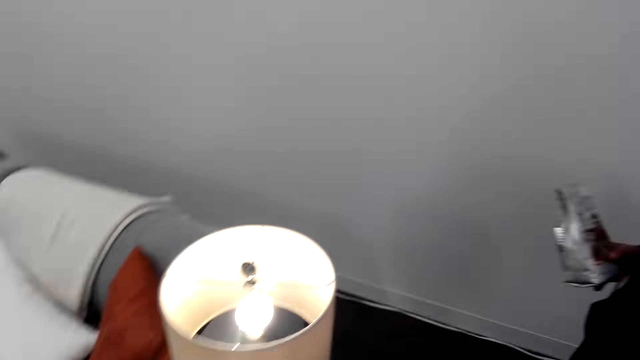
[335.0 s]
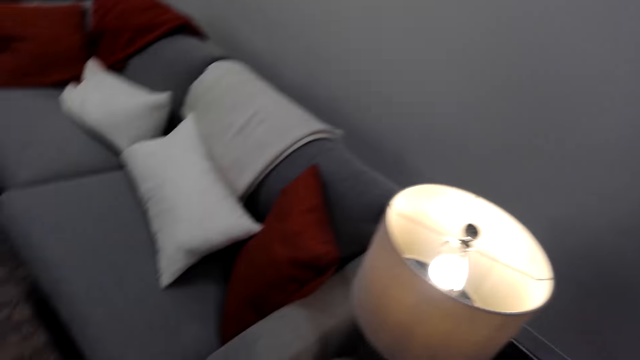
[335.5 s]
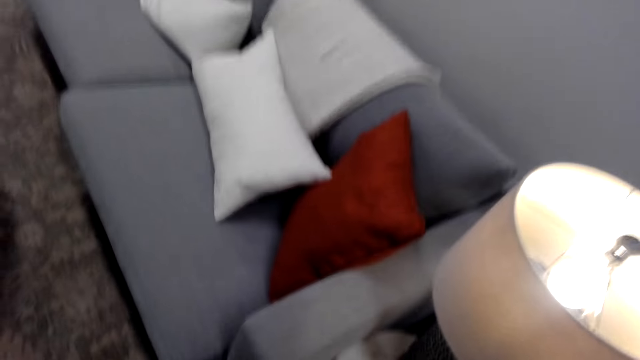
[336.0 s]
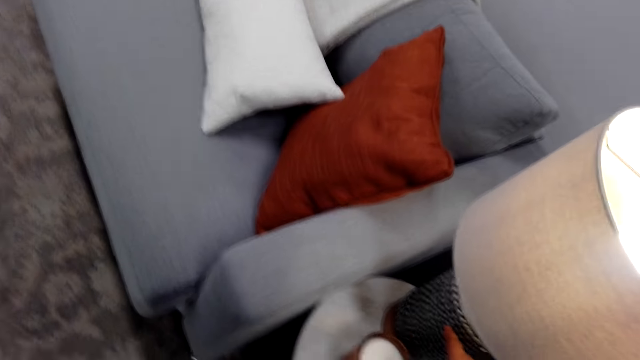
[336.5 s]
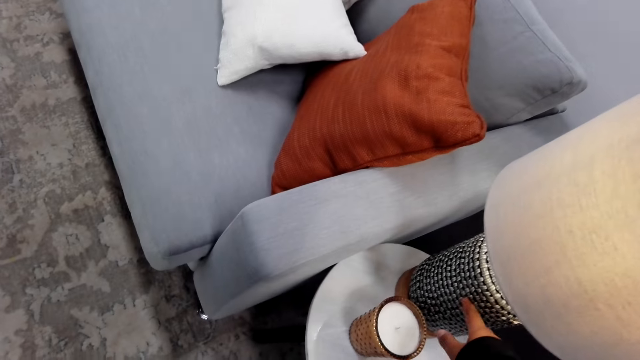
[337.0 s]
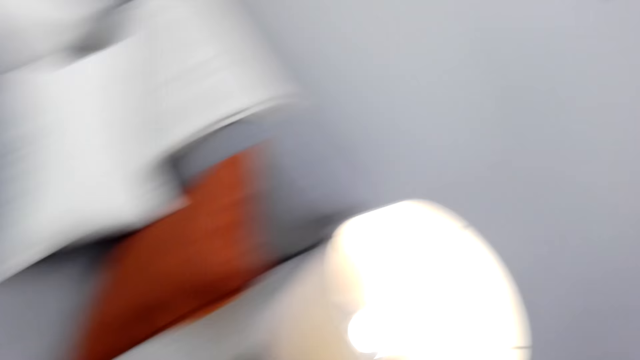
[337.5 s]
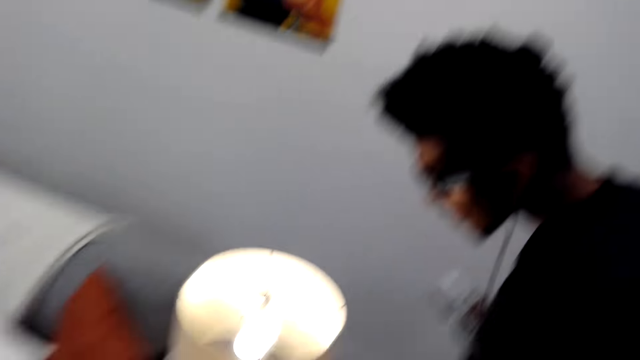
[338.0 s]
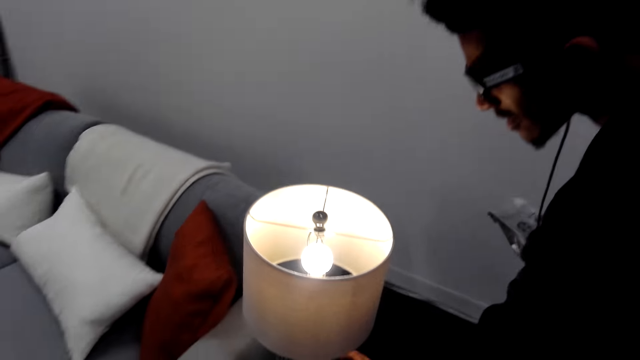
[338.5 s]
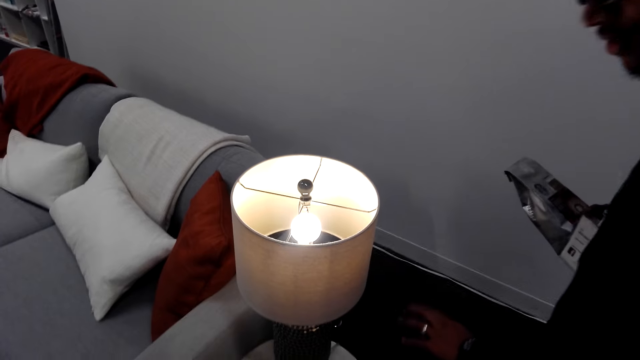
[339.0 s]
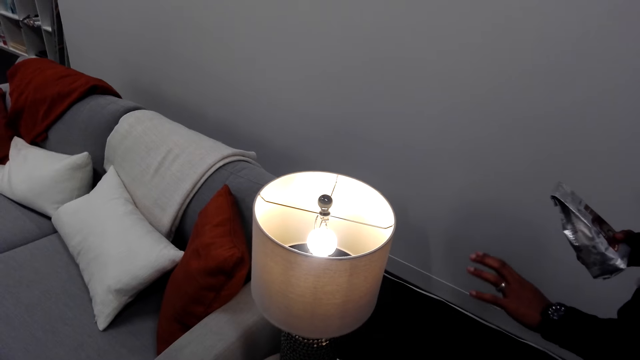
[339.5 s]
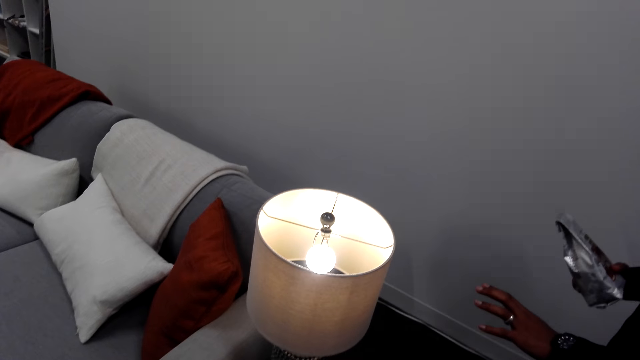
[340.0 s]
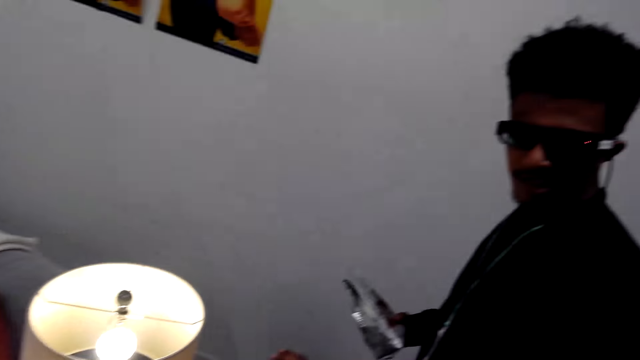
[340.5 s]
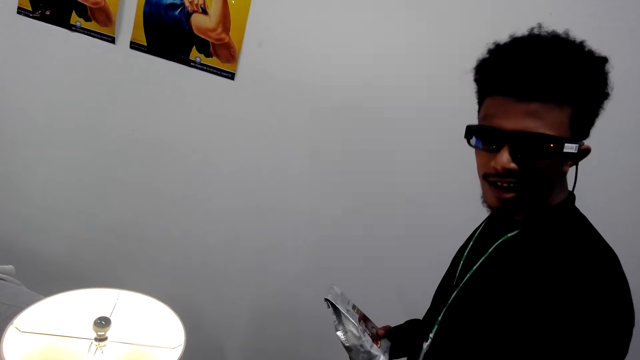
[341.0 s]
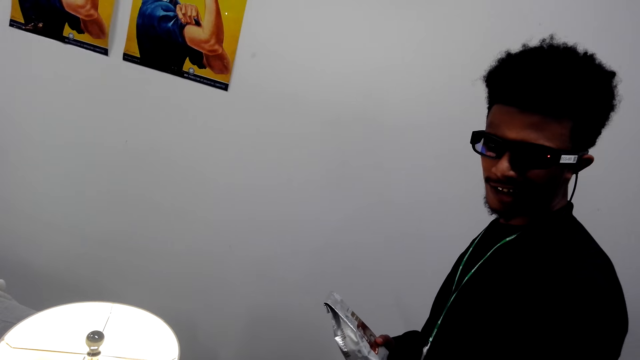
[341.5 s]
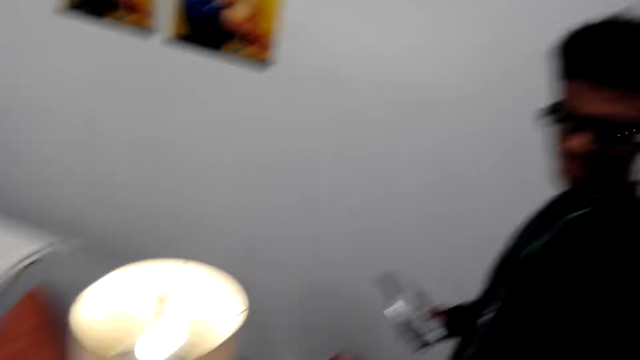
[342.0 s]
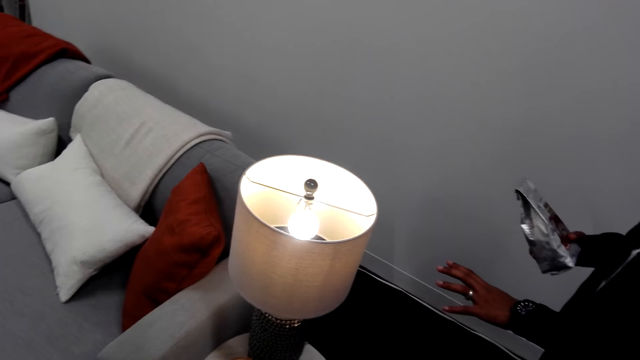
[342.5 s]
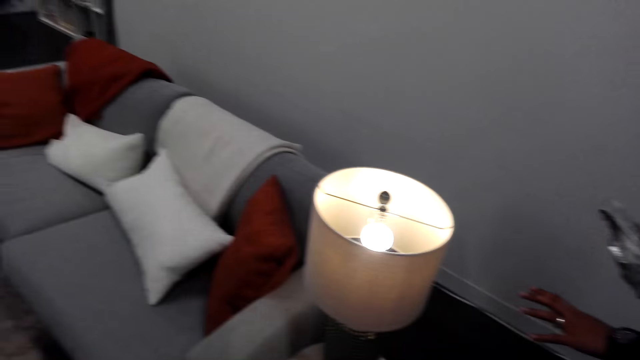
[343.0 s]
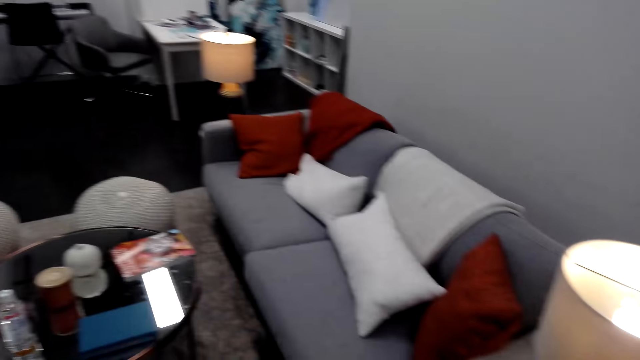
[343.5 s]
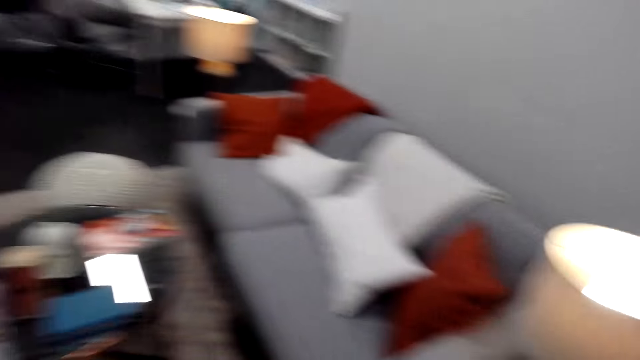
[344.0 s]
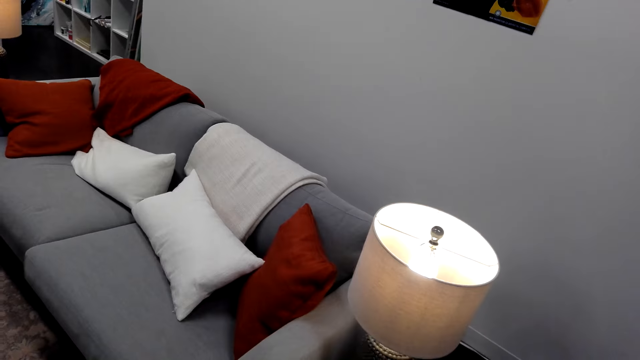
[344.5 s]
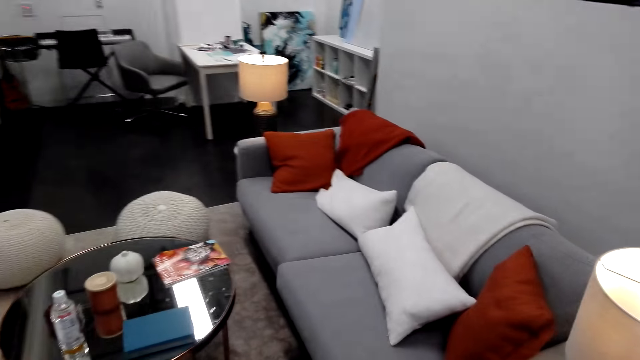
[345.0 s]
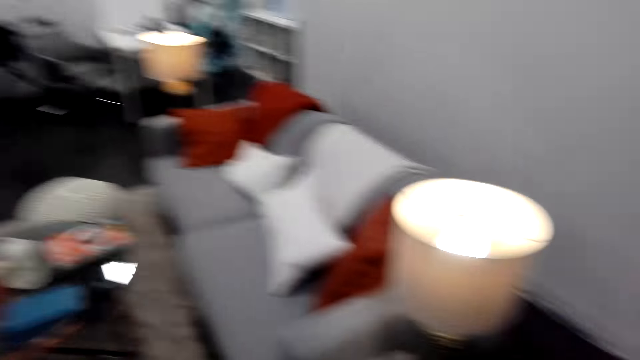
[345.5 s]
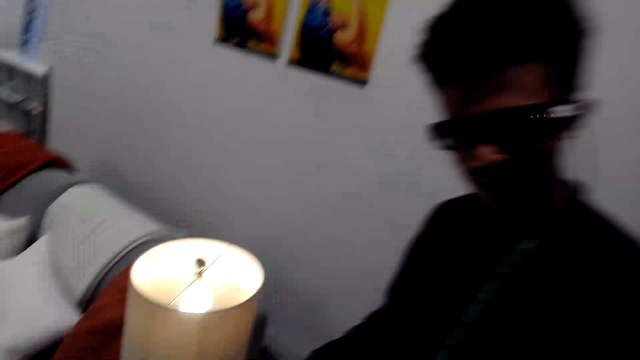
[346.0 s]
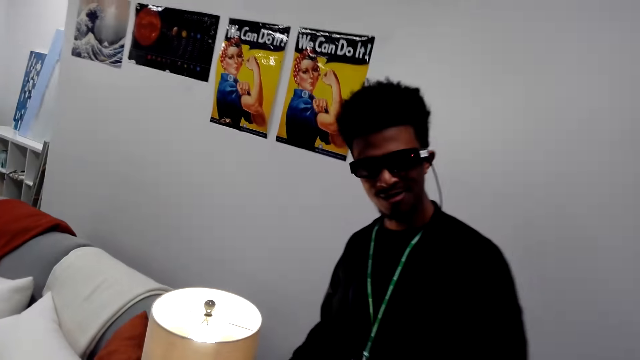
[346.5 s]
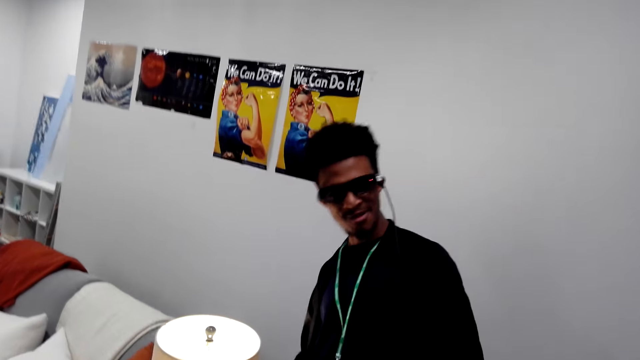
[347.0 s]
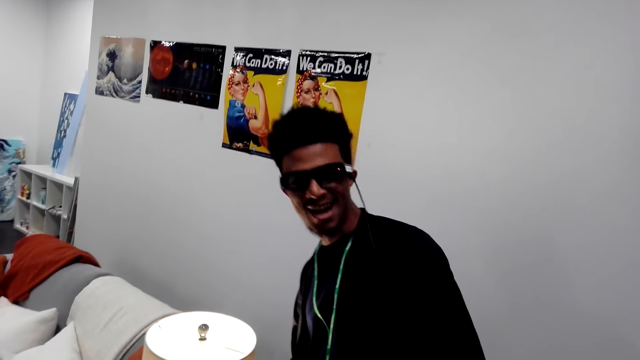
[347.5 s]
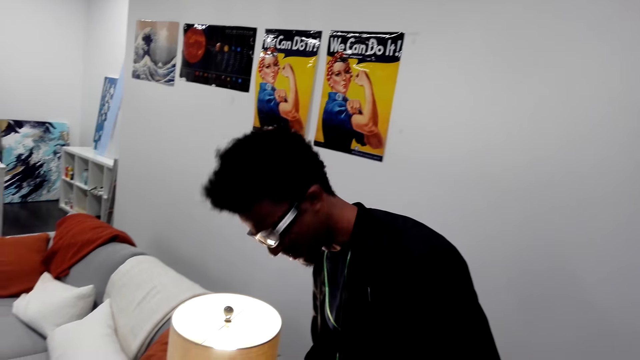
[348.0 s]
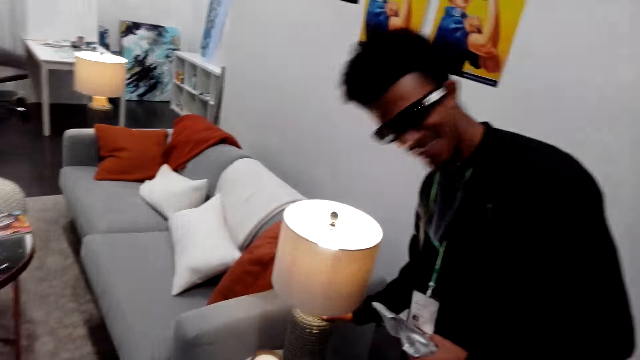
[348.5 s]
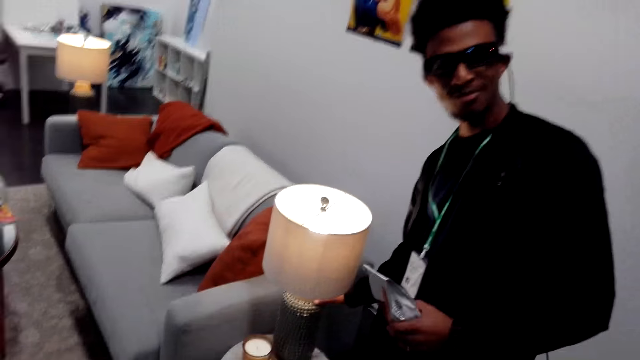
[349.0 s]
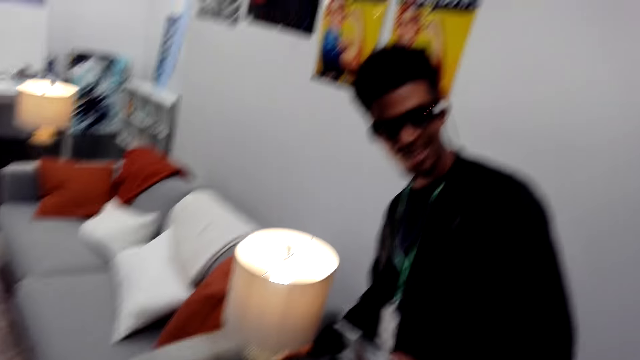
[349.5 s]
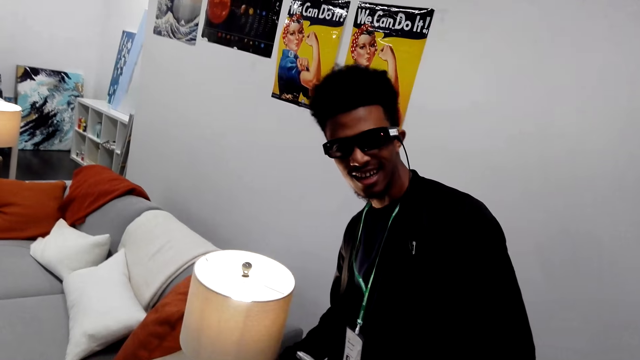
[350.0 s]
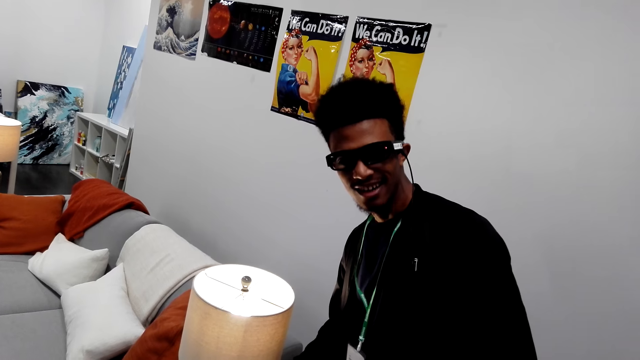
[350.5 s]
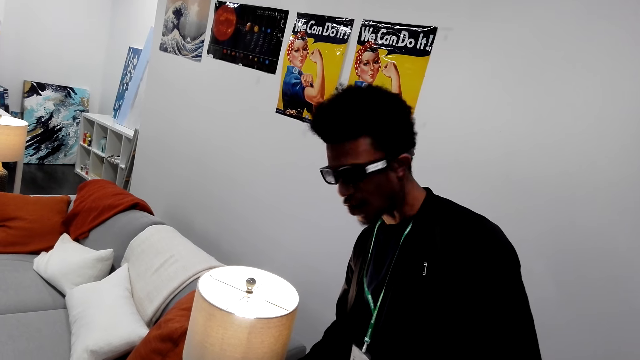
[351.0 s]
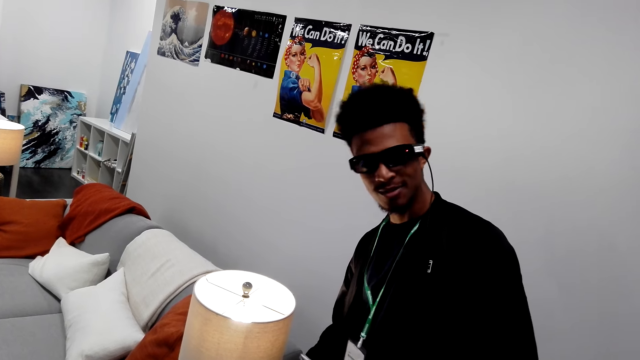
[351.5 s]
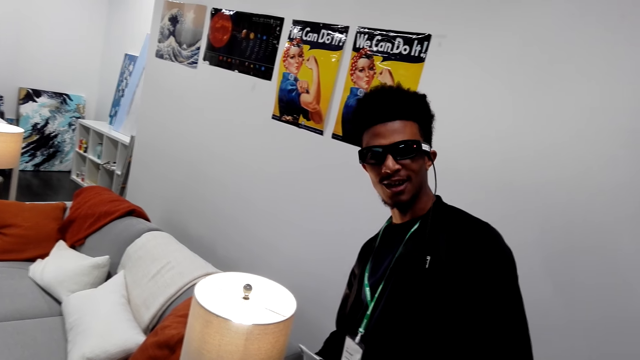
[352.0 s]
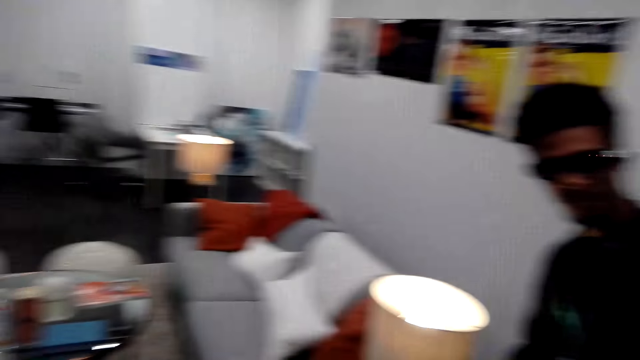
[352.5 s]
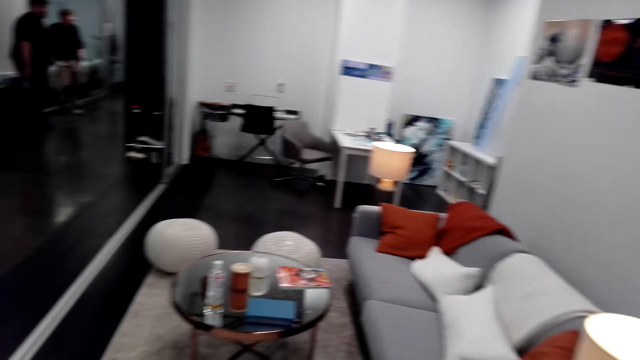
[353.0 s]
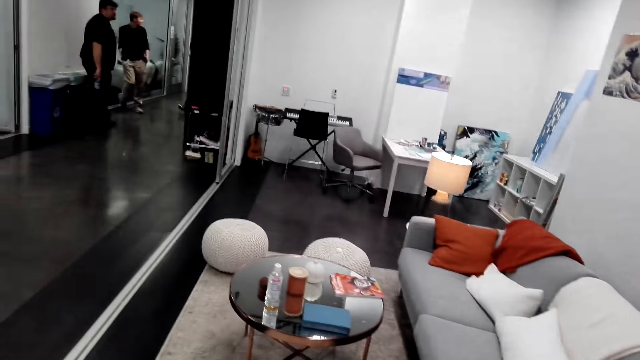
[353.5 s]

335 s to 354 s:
The camera wearer stares in the room.

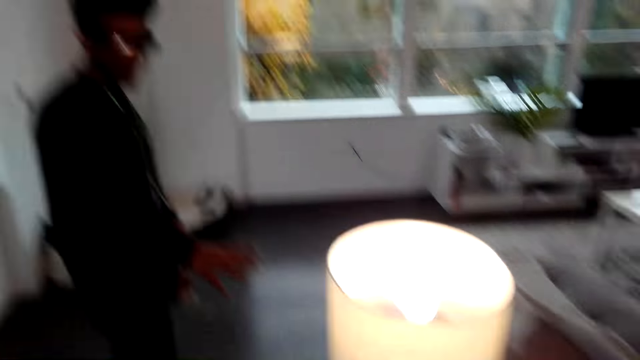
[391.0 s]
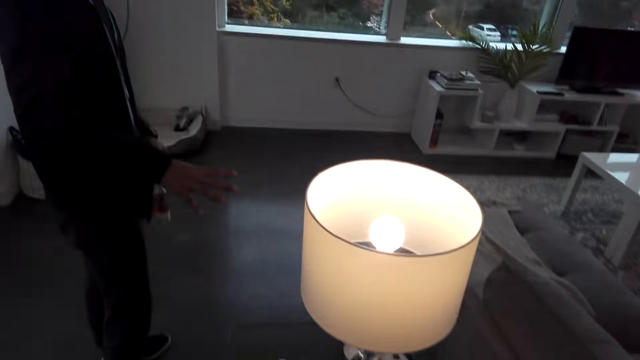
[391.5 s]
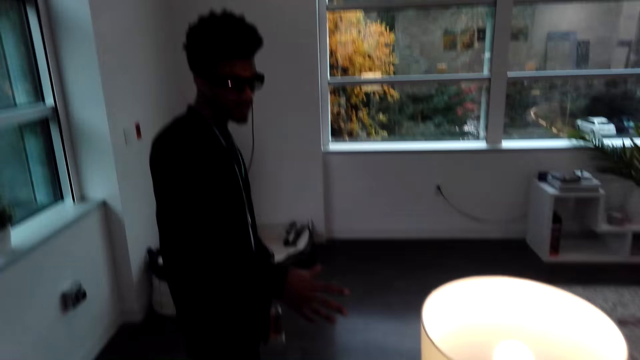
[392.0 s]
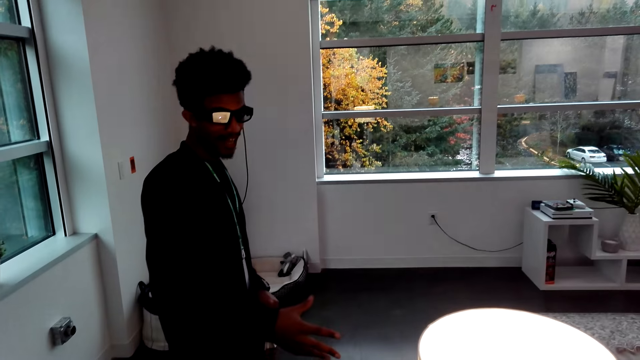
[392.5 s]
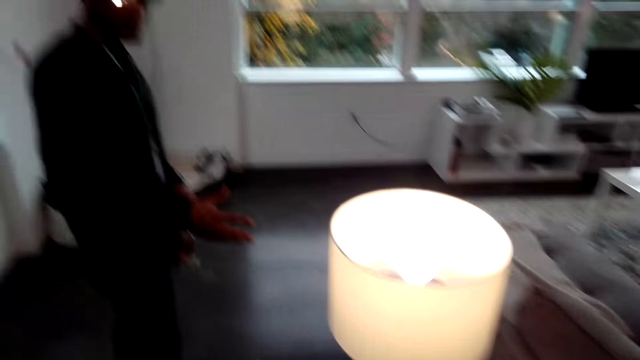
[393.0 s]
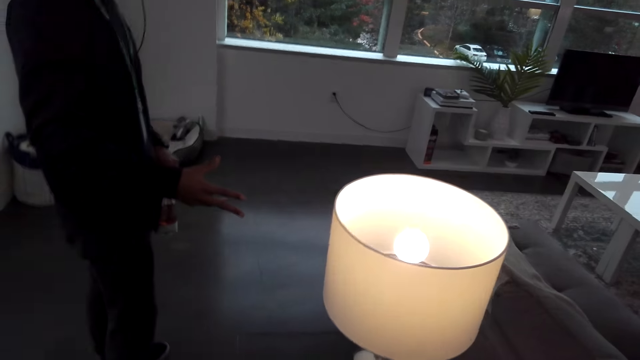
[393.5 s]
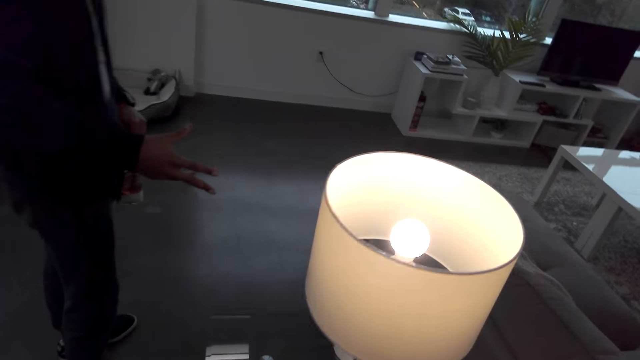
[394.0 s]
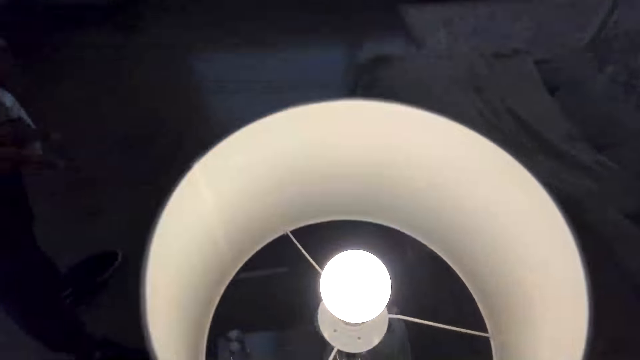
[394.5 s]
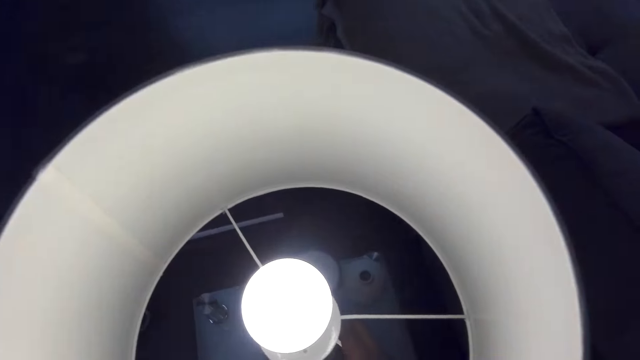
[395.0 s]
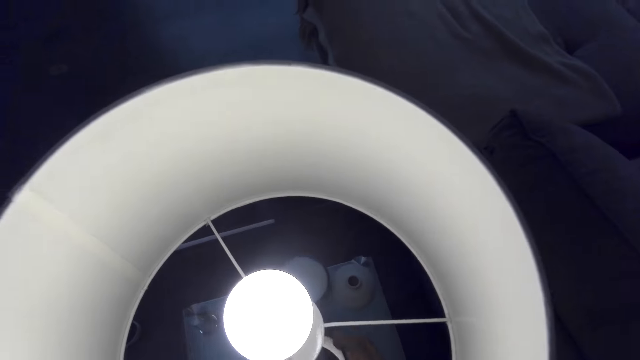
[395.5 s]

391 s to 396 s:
The camera wearer moves hands in the room.
